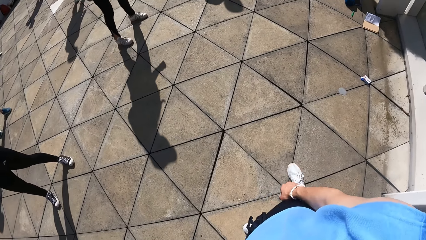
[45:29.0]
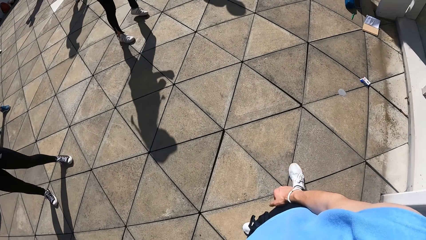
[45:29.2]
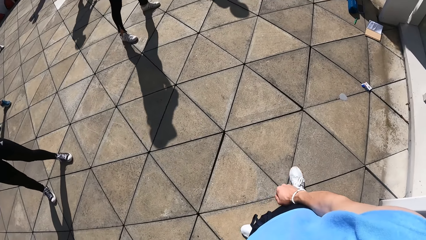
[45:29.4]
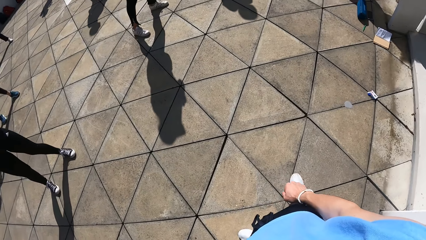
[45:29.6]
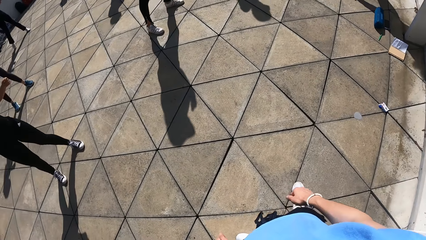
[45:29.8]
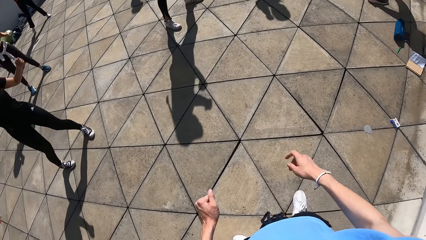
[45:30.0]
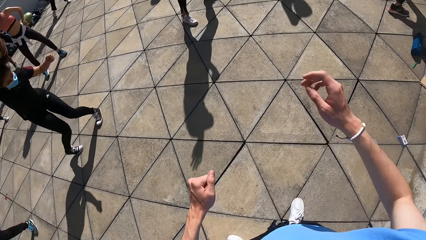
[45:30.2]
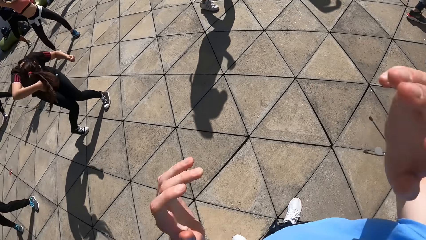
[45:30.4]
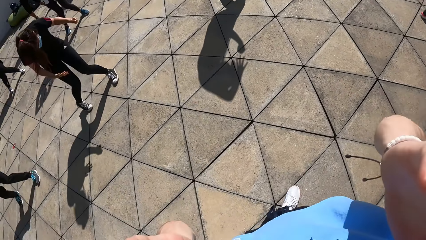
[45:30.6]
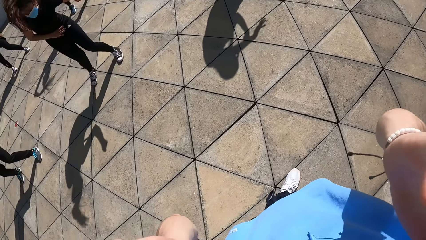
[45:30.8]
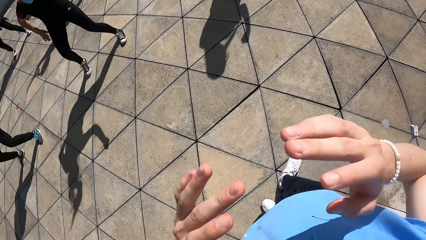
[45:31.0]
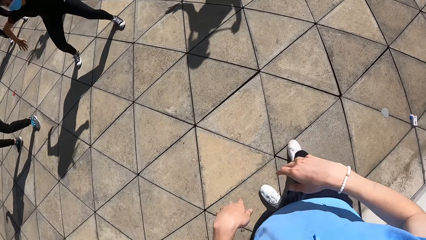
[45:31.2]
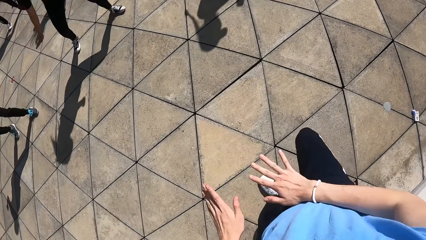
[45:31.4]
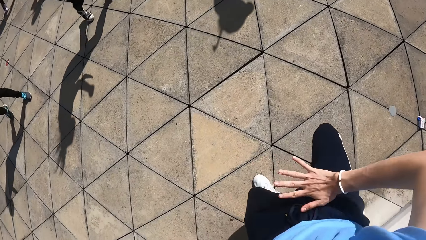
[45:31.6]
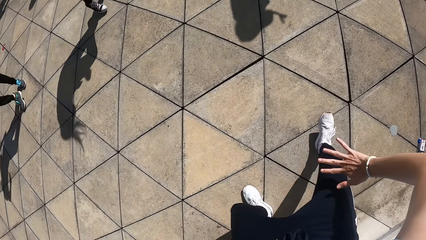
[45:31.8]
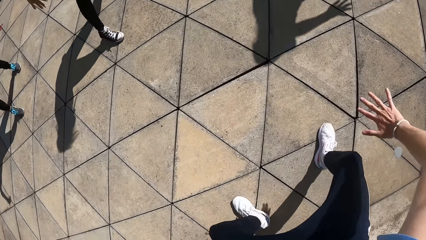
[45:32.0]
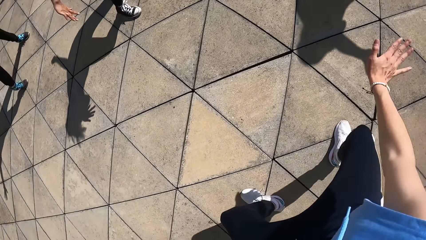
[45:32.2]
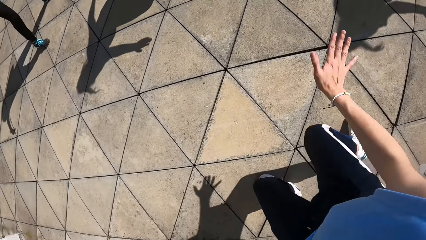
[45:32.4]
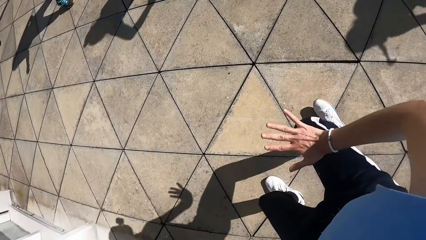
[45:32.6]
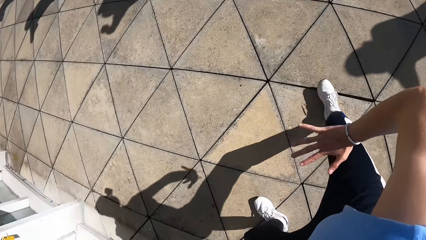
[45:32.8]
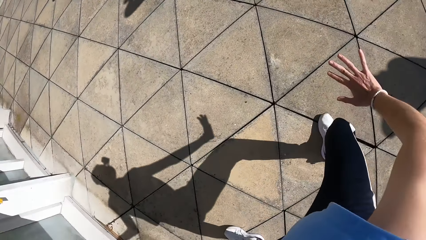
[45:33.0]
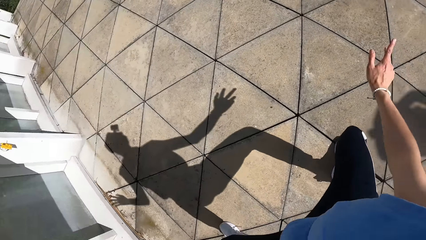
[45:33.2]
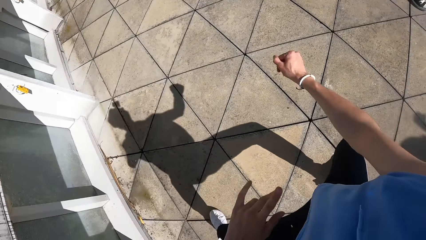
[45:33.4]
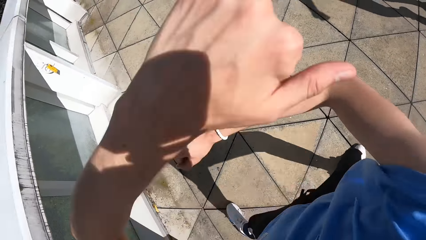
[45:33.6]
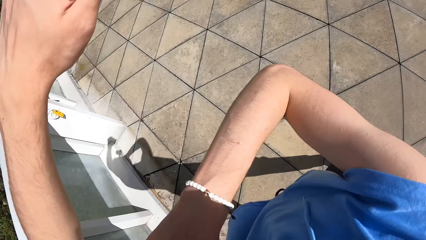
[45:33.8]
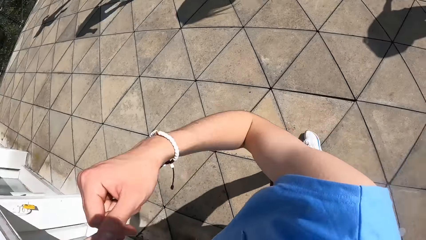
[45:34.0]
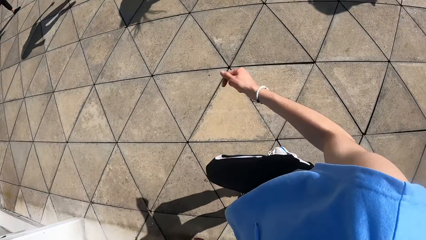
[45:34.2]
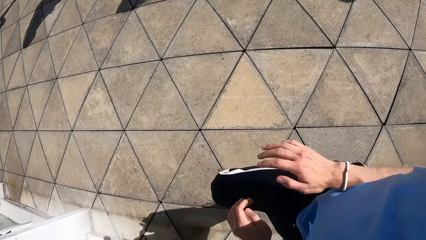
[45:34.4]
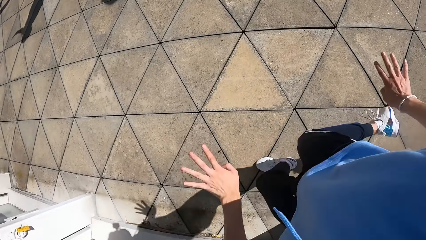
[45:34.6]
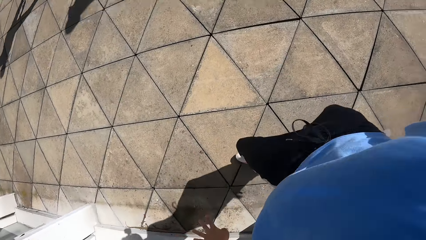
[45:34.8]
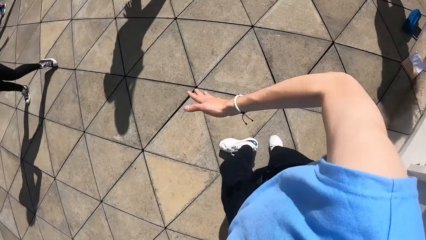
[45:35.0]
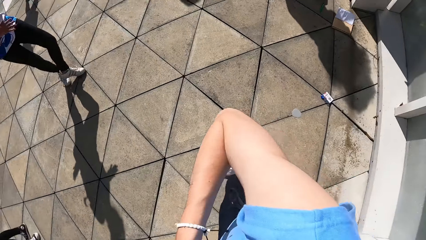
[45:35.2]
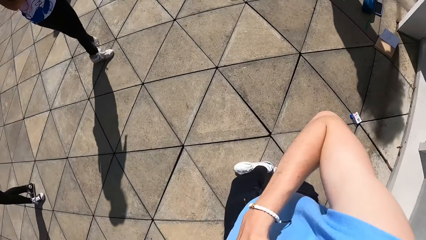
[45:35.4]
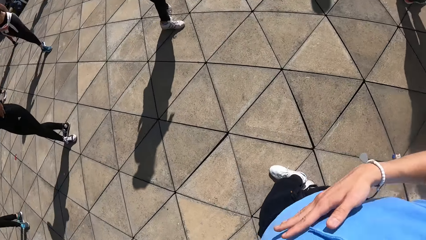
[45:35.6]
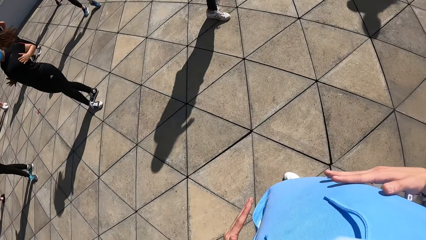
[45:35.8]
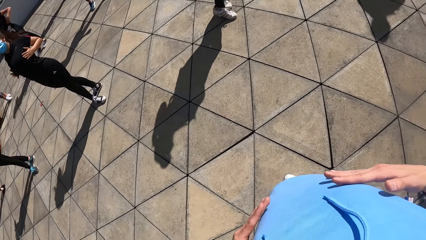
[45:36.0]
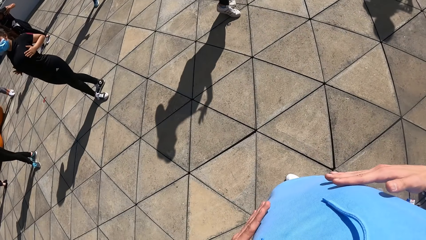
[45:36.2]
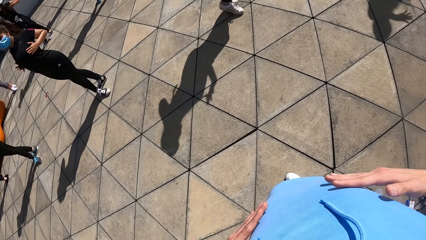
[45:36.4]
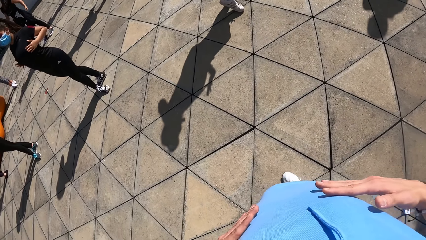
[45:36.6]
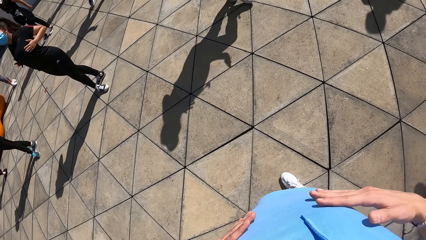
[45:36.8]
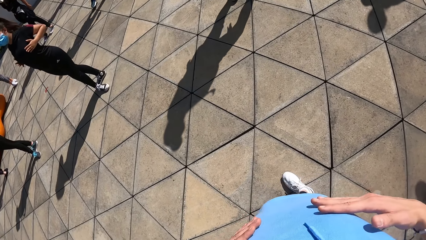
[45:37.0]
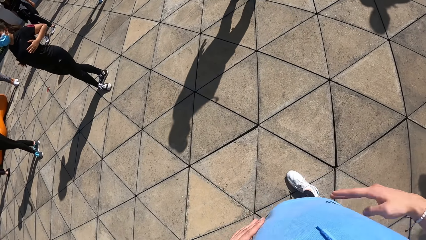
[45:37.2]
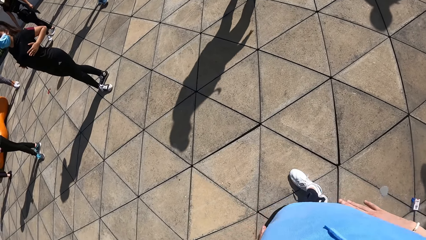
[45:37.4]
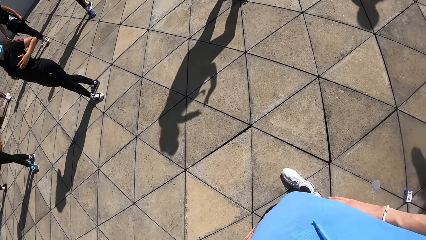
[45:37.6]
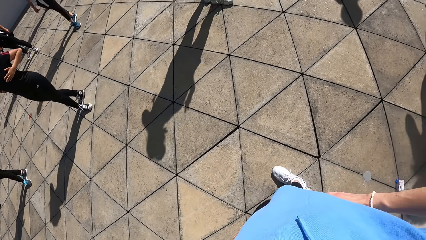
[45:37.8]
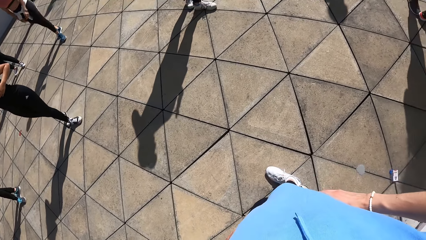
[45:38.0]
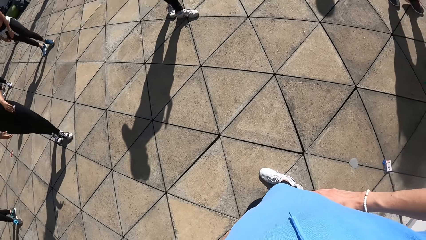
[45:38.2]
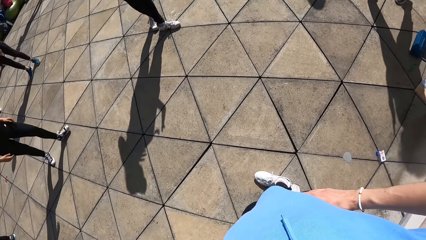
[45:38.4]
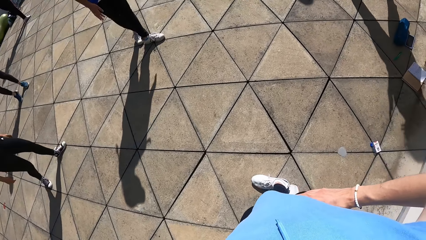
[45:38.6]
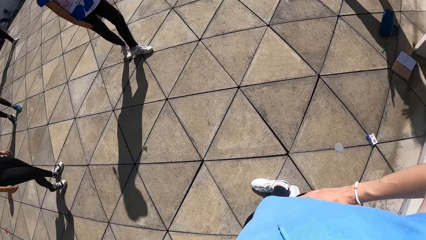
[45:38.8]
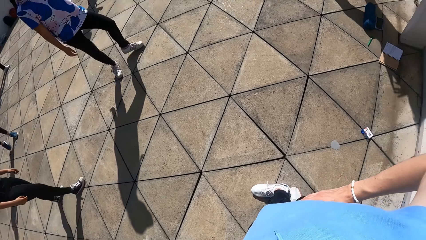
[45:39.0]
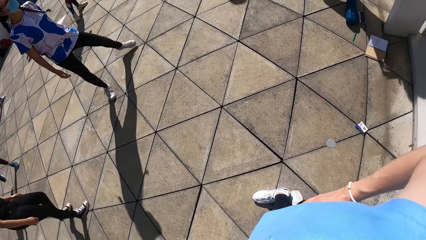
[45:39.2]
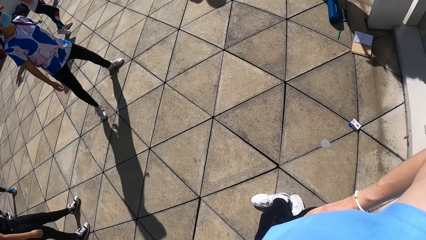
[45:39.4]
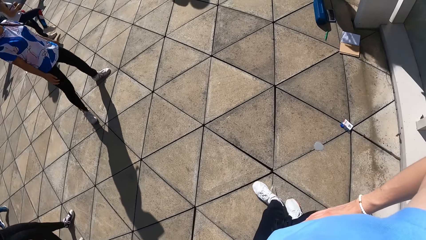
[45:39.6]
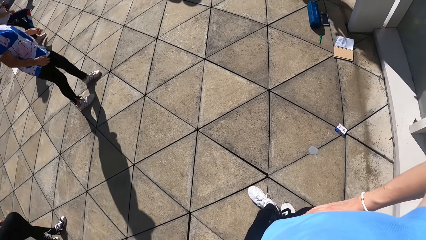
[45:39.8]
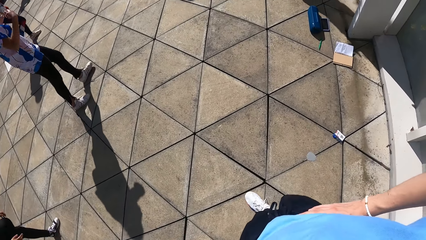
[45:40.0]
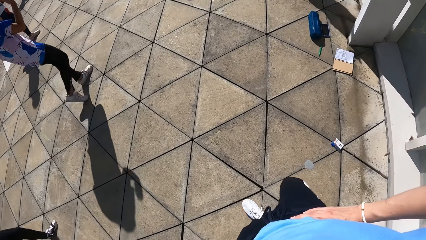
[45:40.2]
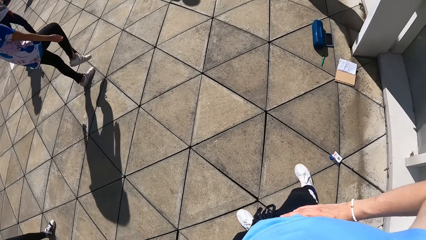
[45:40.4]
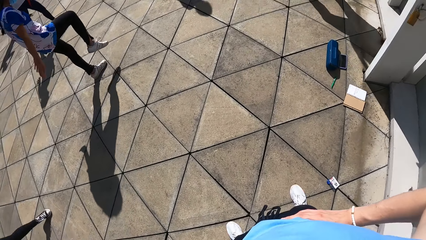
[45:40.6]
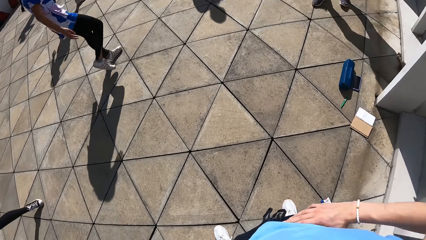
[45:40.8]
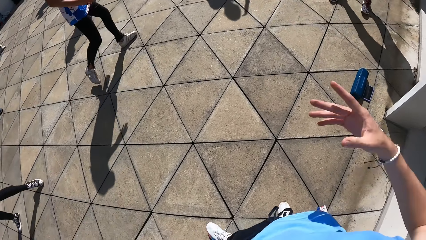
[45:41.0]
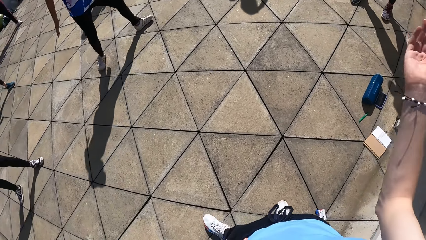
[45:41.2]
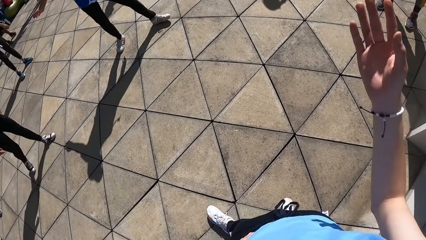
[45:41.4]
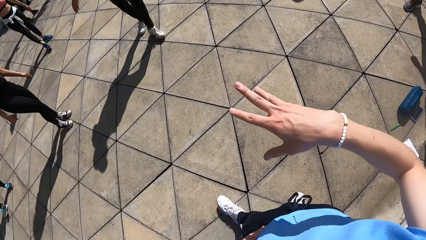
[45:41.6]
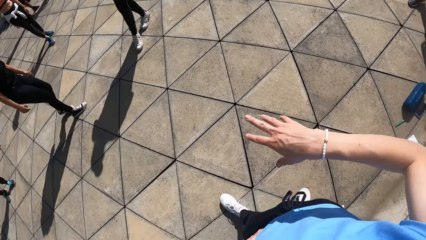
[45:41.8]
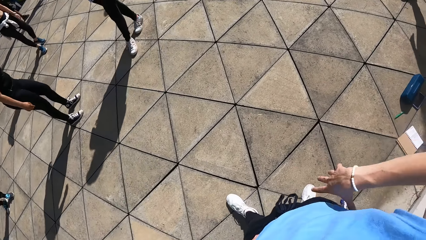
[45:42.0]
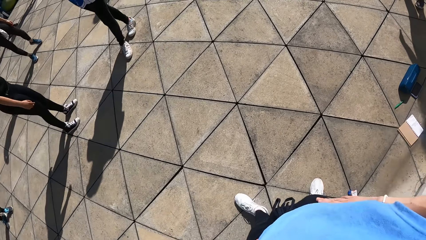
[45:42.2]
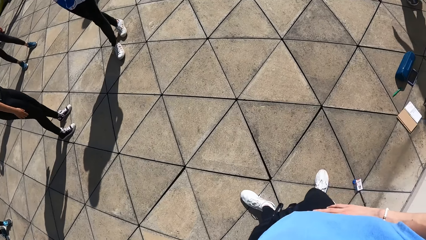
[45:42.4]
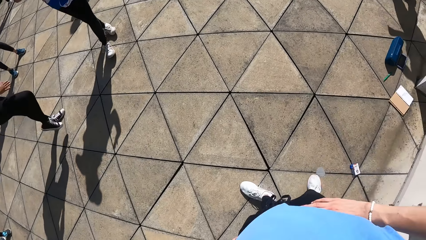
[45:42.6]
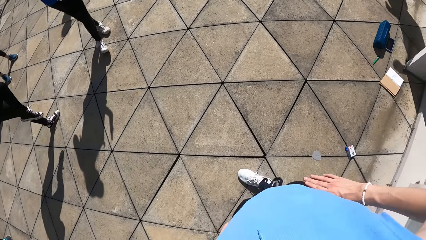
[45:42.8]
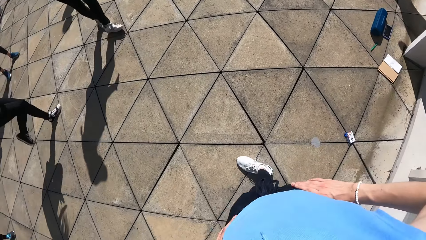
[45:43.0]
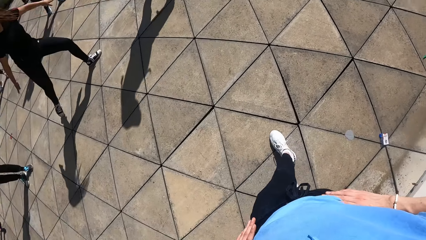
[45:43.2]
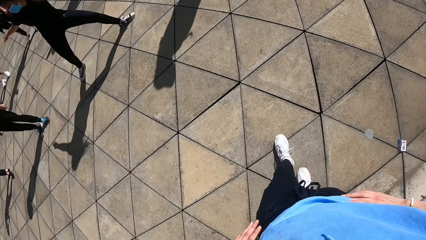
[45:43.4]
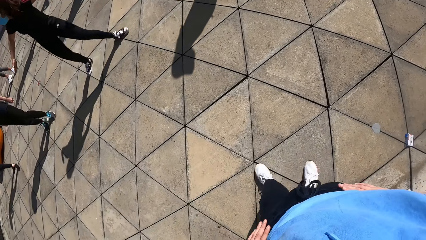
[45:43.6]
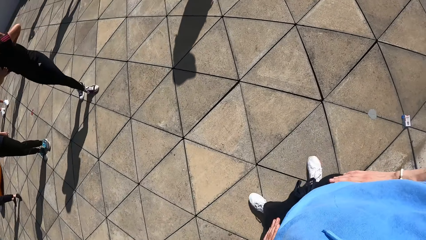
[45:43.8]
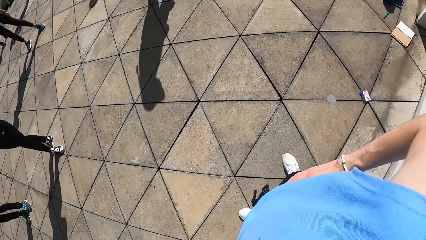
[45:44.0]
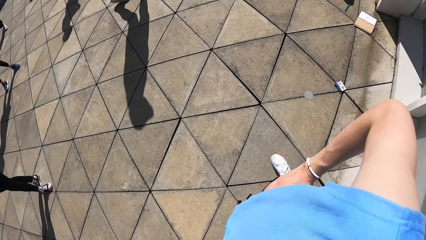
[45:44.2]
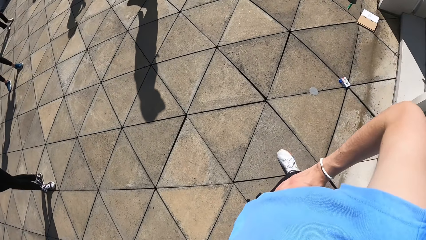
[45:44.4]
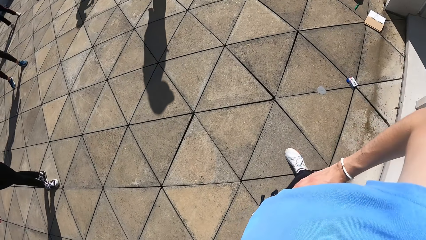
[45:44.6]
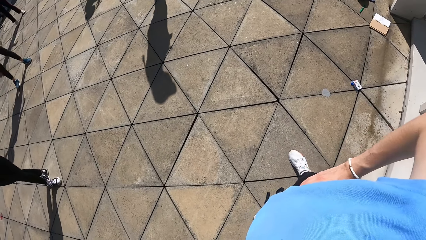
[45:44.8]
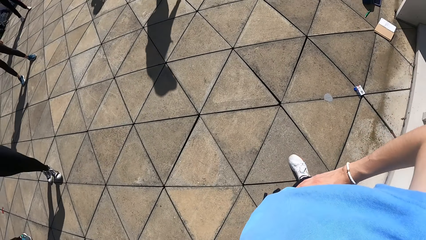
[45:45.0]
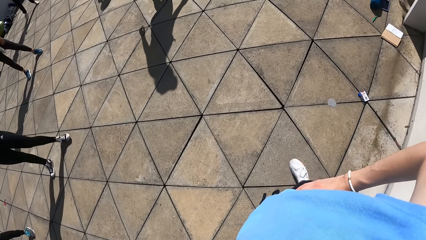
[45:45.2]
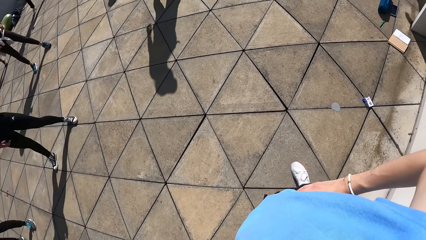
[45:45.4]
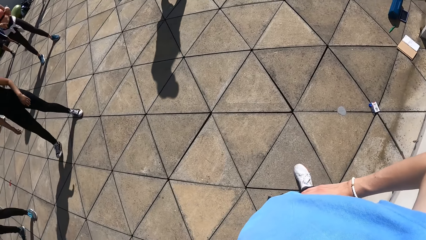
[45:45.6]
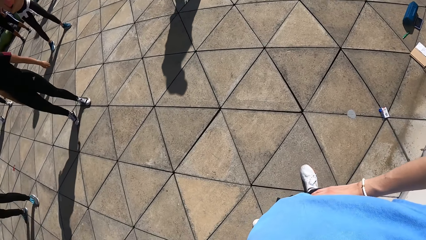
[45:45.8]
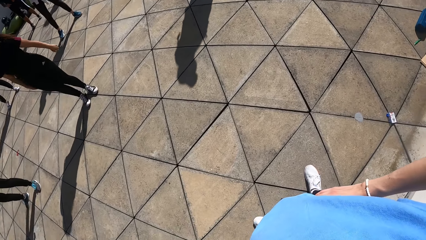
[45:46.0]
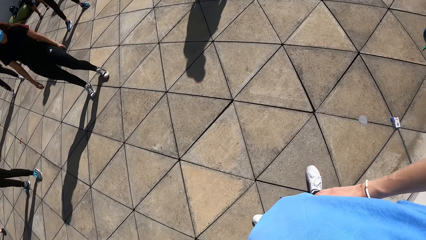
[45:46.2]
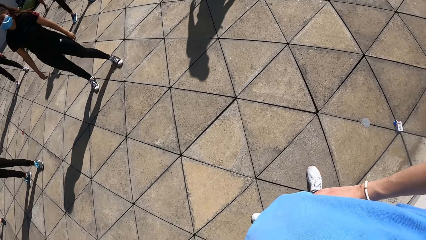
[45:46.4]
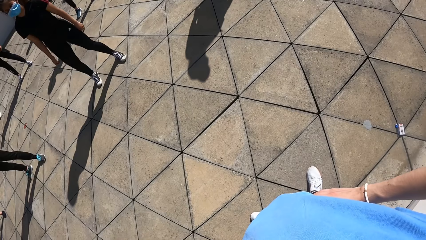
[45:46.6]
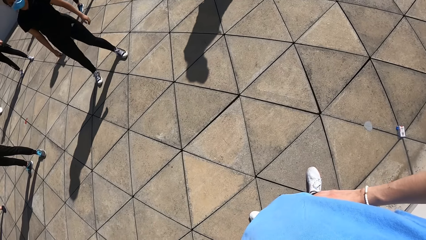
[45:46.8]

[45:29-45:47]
The camera wearer adjusts the camera with both hands. He swings the hands and moves the whole body. He places his right hand on his shirt. He places both hands on his shirt. He touches the ribs. He places both hands on his waist. He holds the waist. He twists the left leg. He steps forward with the right leg. He removes his right hand from his waist. He waves with the right hand. He places his right hand on his waist. He holds the waist. He steps back and looks around.
